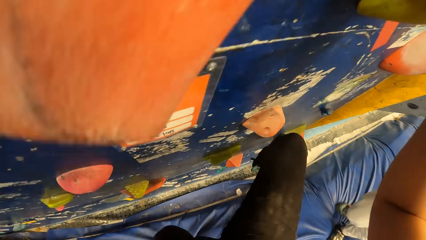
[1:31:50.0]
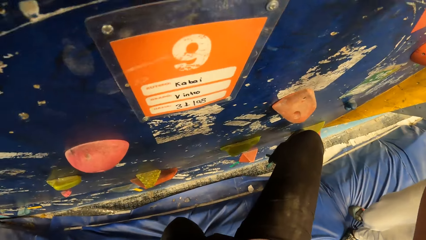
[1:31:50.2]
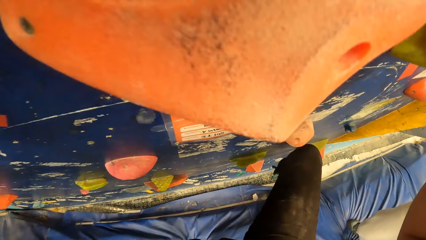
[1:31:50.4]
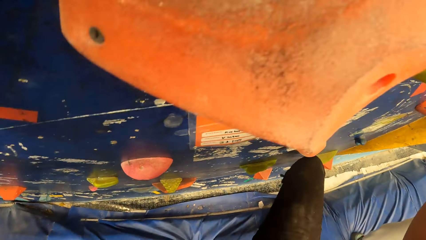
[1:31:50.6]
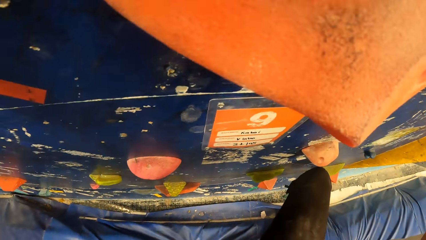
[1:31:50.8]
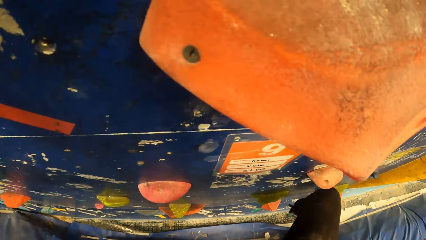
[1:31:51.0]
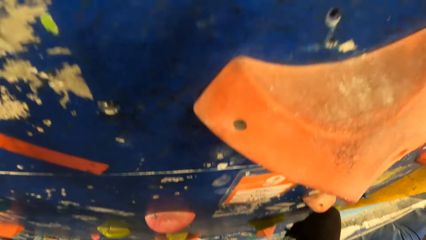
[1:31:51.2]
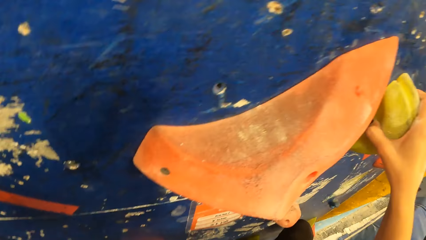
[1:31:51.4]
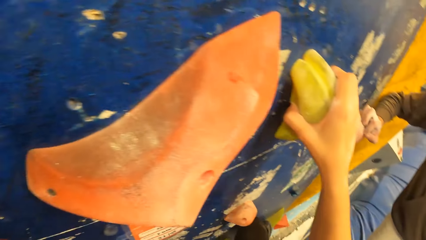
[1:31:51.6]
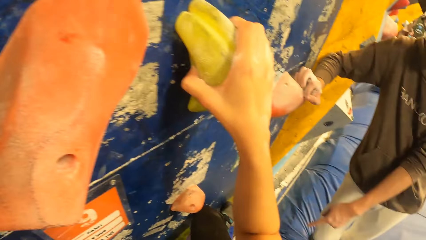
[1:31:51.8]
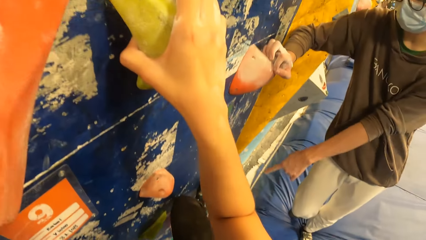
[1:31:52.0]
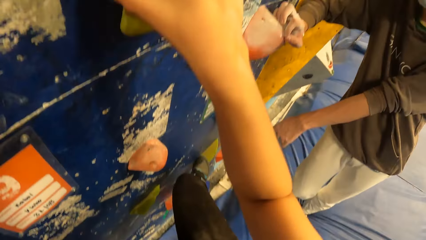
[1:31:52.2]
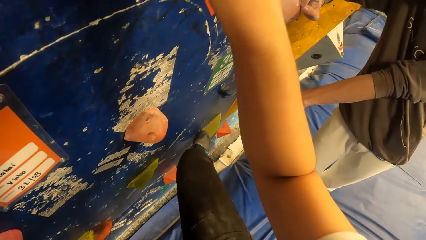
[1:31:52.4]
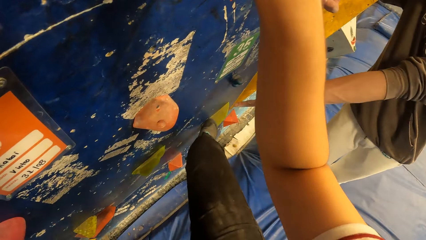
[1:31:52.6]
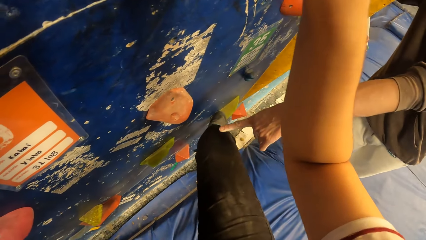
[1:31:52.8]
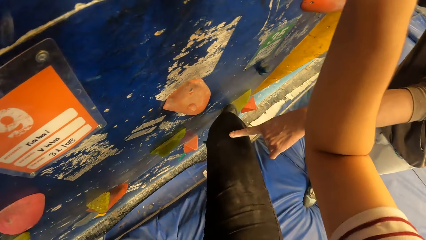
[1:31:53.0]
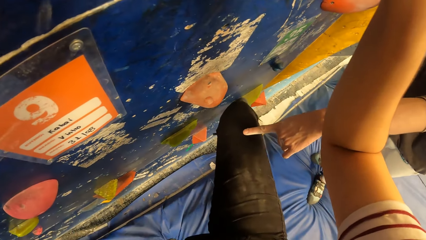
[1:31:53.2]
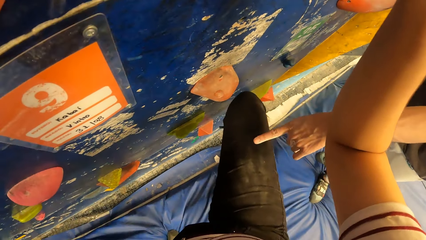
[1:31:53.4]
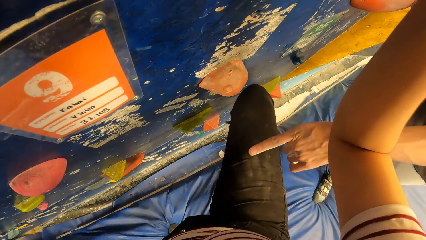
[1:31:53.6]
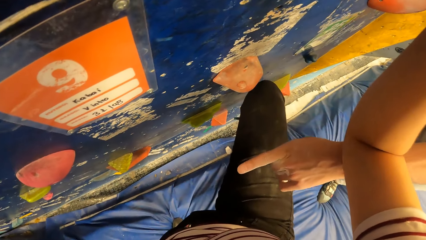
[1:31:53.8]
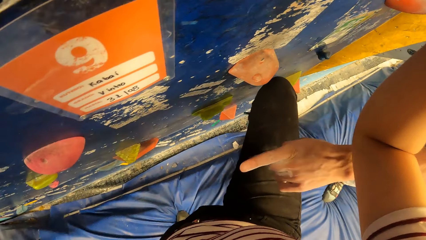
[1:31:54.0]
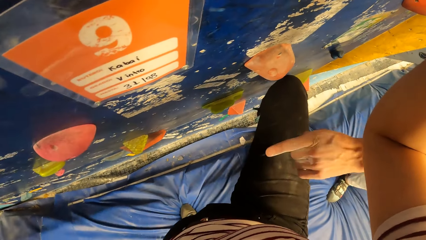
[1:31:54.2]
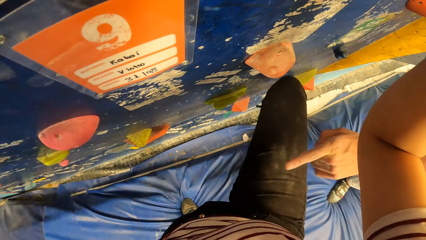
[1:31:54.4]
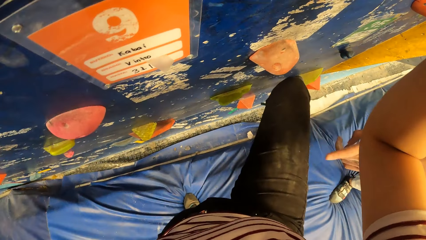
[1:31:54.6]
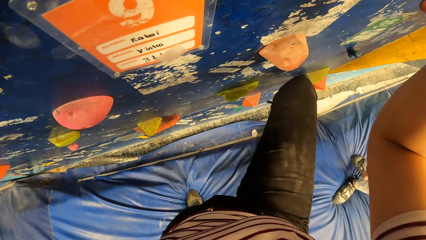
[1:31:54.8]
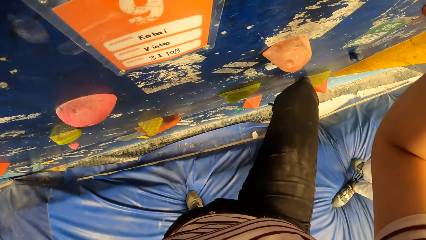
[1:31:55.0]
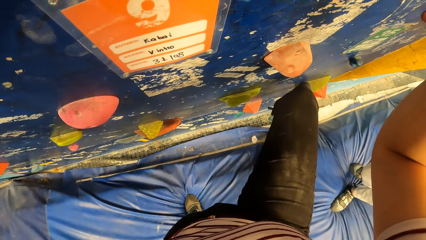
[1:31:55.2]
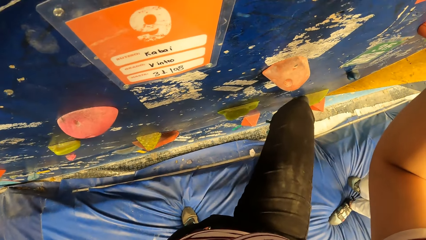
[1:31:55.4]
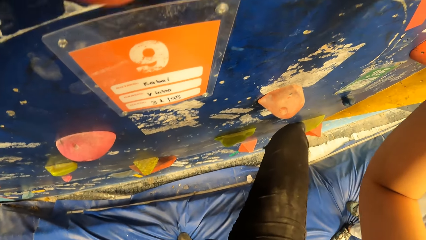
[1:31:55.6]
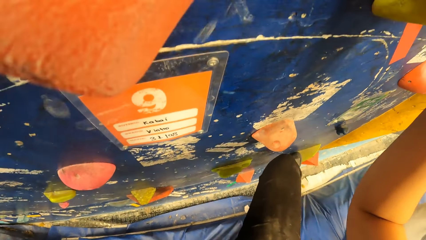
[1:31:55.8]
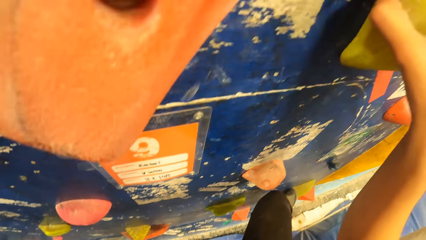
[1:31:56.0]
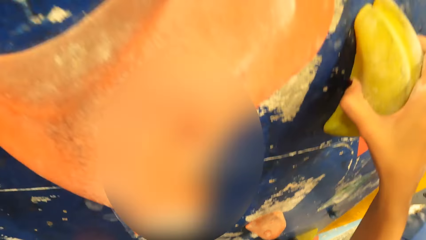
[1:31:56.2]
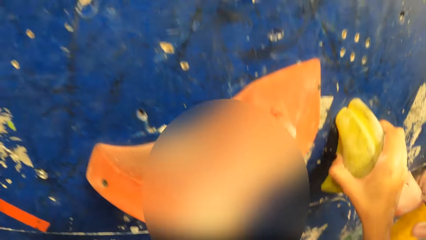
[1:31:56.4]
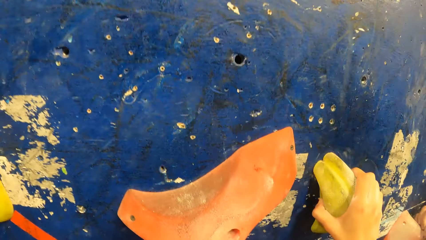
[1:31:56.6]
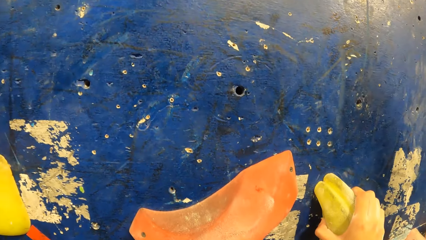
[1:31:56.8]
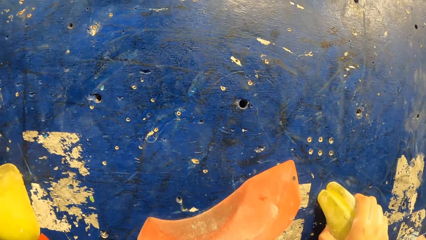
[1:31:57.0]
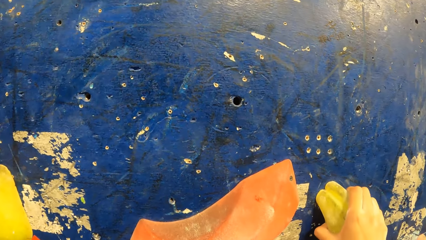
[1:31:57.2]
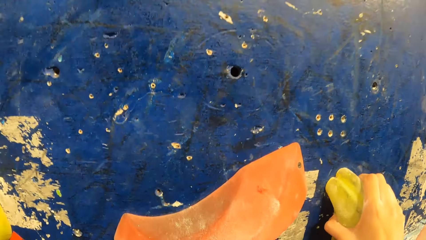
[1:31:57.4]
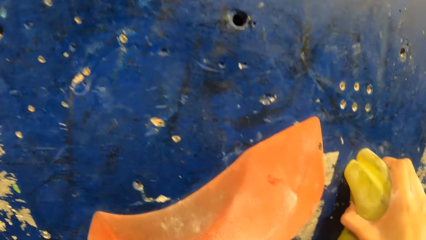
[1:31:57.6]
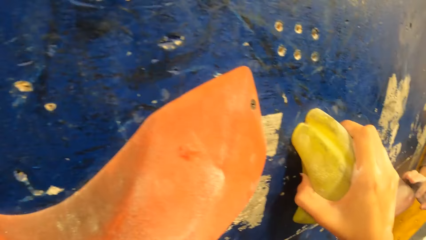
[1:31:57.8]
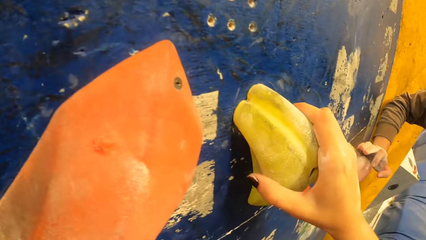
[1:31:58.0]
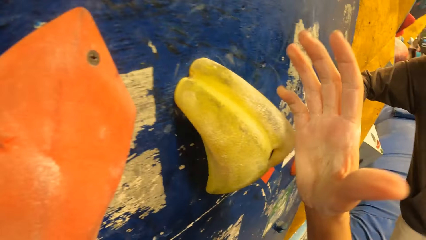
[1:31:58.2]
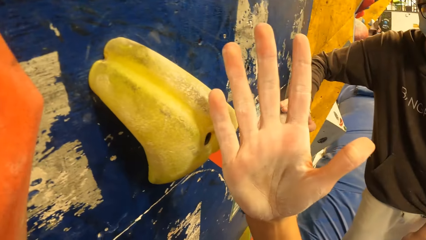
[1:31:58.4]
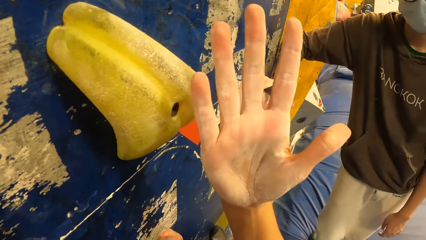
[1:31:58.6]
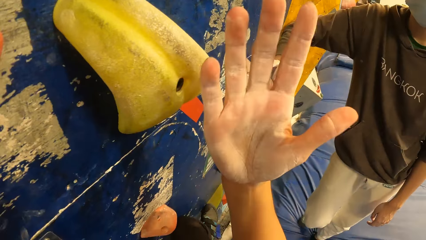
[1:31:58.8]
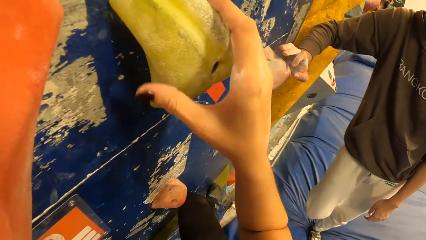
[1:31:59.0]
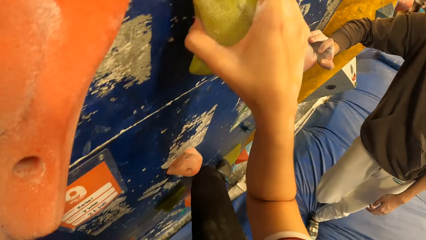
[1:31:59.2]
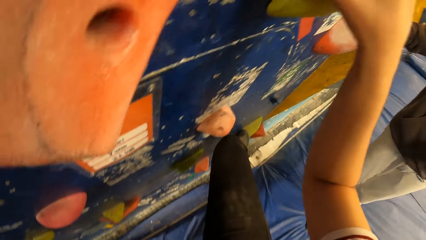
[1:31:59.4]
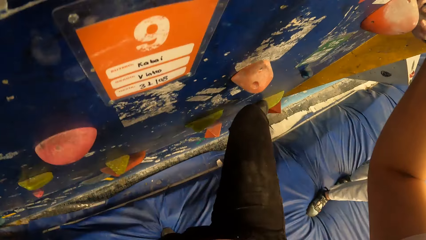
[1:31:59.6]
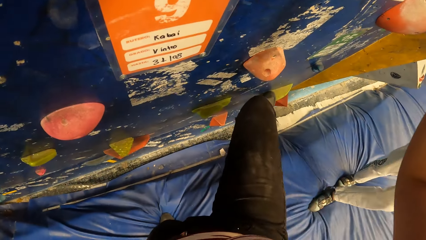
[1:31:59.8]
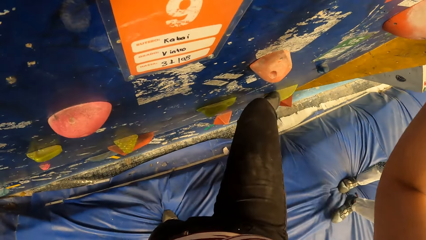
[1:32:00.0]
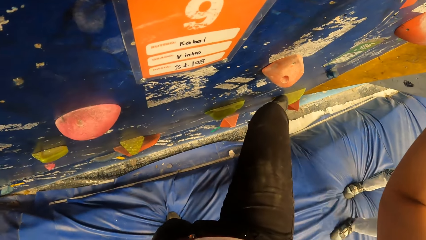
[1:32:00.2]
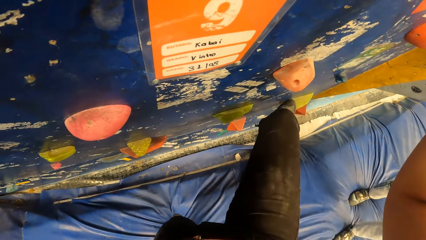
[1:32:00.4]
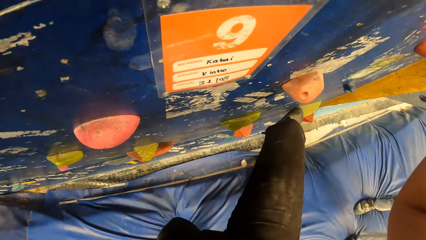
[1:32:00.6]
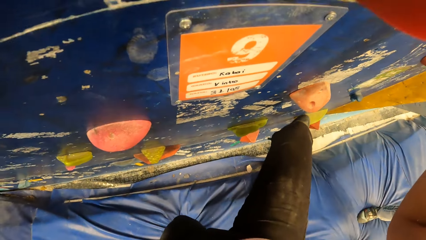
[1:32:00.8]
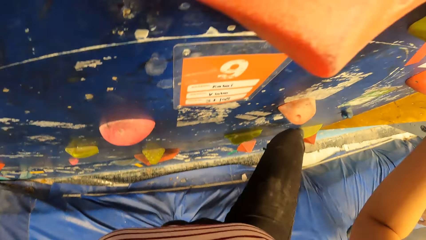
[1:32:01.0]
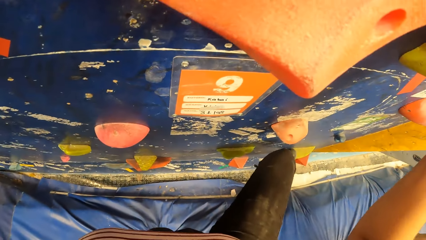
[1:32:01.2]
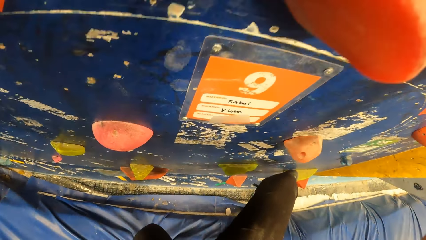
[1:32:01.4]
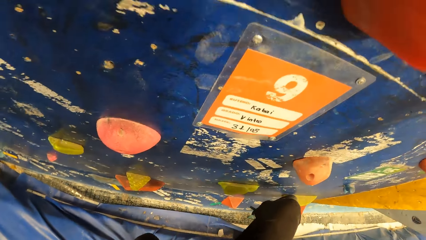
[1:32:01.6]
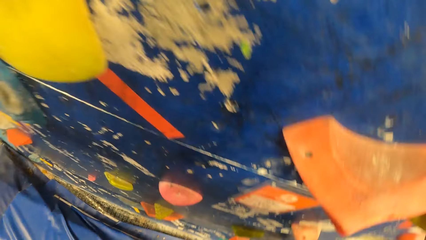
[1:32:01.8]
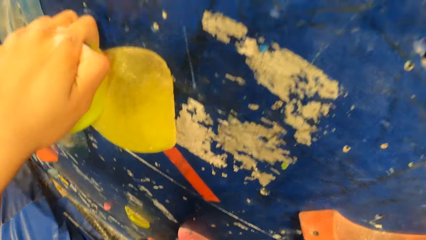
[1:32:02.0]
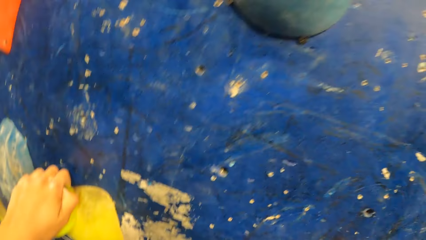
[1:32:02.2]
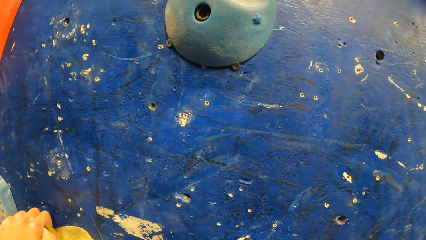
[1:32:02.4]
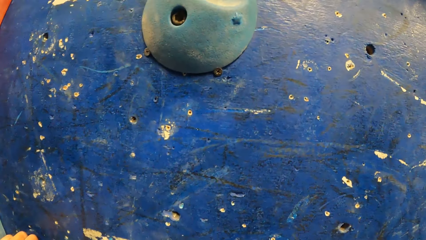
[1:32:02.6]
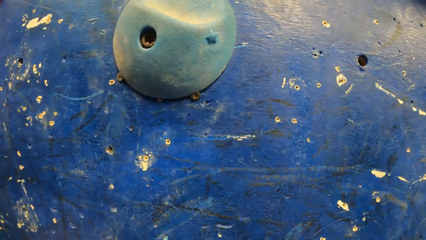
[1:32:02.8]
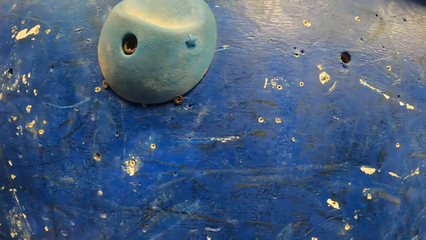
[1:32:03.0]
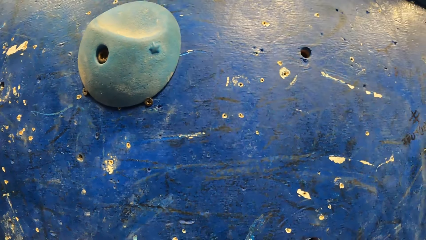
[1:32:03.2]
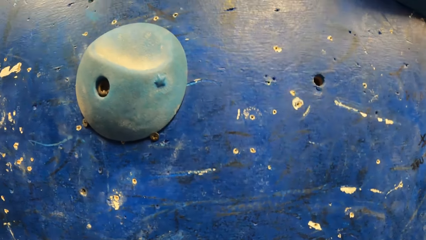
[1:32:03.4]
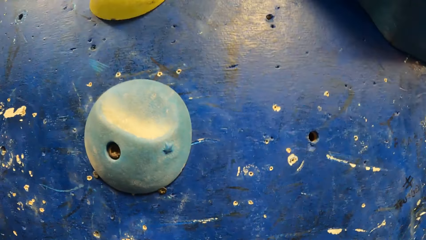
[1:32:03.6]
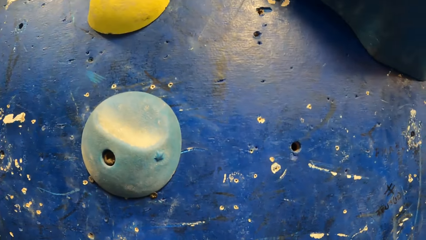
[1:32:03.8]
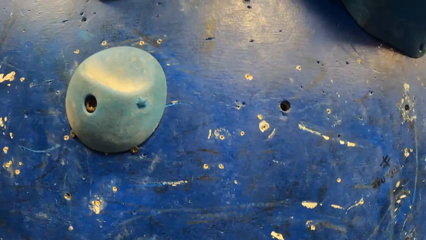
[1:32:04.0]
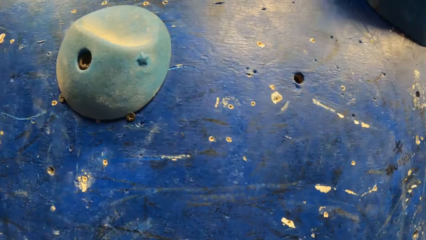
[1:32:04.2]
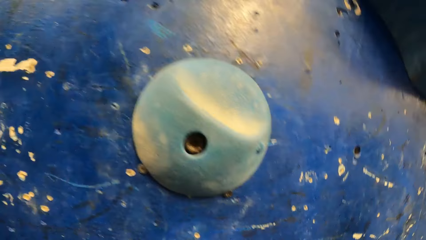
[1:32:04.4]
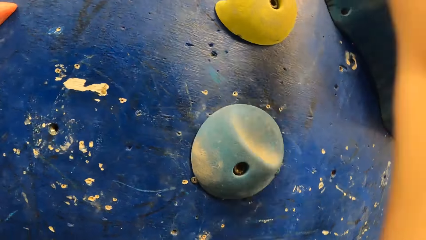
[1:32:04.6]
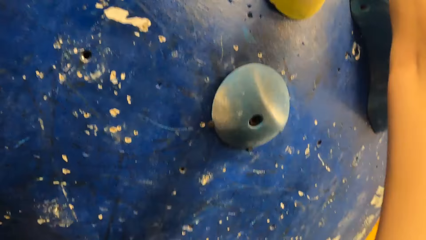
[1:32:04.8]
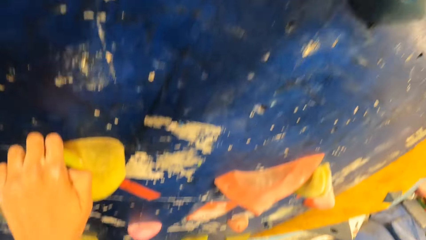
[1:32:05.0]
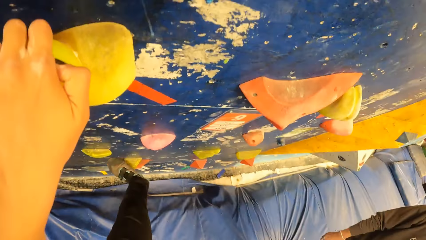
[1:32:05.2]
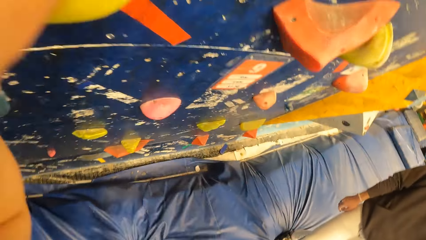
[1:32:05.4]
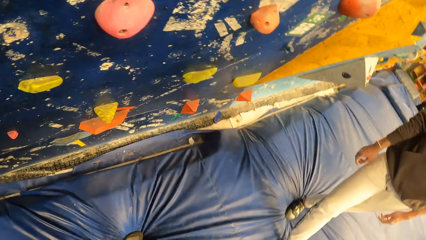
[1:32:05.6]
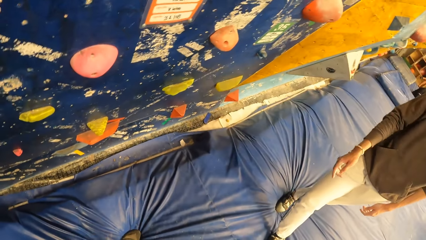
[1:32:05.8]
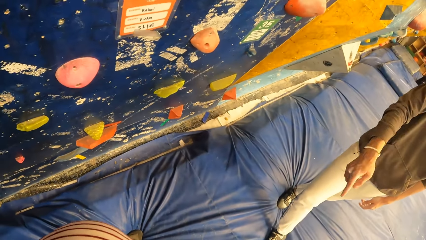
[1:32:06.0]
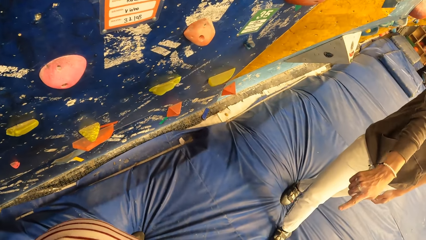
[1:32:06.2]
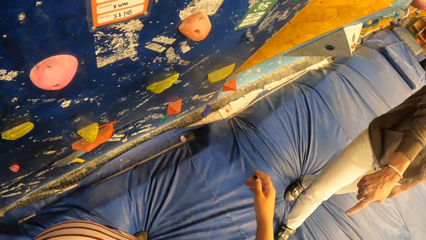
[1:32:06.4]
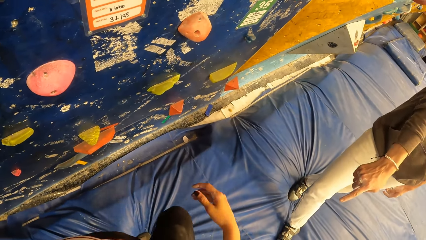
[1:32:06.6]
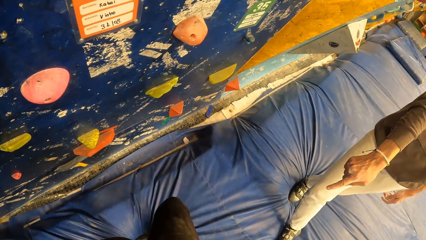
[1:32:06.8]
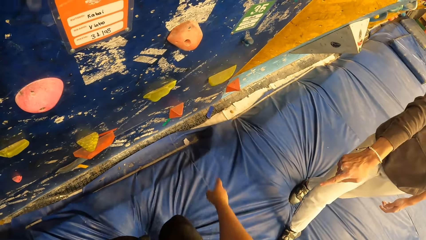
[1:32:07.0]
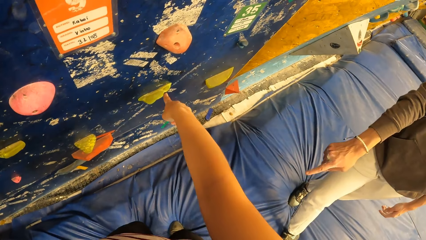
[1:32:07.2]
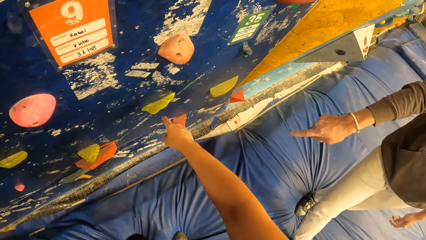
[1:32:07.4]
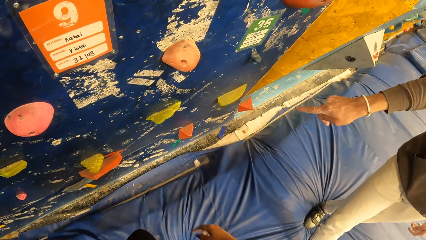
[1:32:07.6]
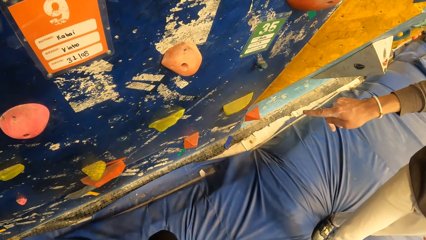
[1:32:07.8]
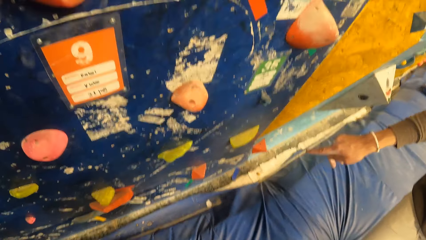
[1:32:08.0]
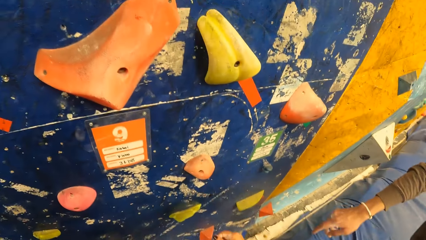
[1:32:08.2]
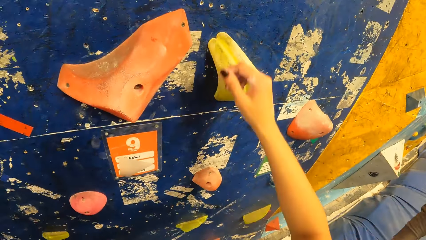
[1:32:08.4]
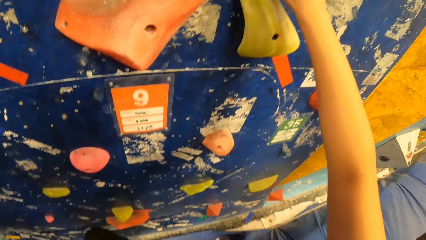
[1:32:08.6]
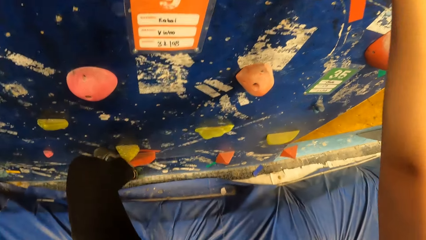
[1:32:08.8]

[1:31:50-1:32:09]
The man points his left index finger at the bouldering wall. The camera wearer places her right hand on a climbing hold. She gets down from the bouldering wall. The man points his right index finger at the camera wearer. The camera wearer points her right index finger at the bouldering wall. She places her right hand on a climbing hold.
